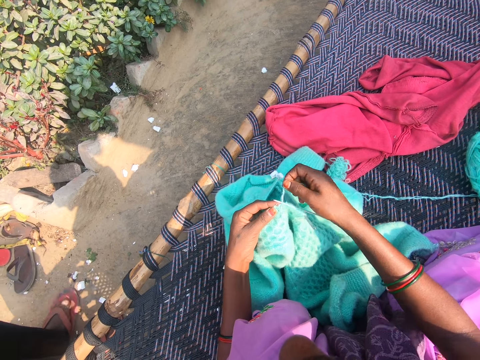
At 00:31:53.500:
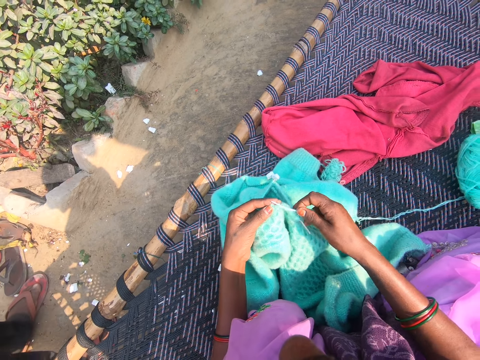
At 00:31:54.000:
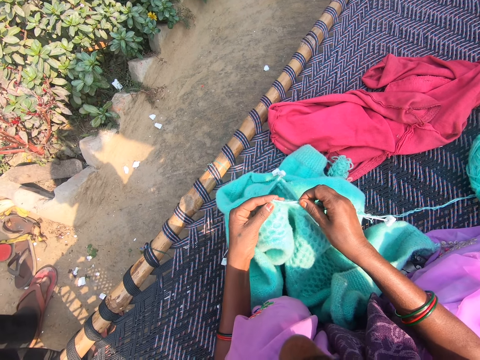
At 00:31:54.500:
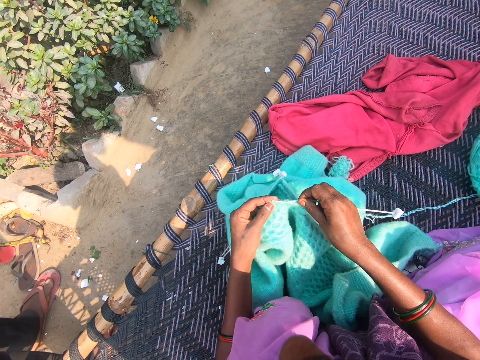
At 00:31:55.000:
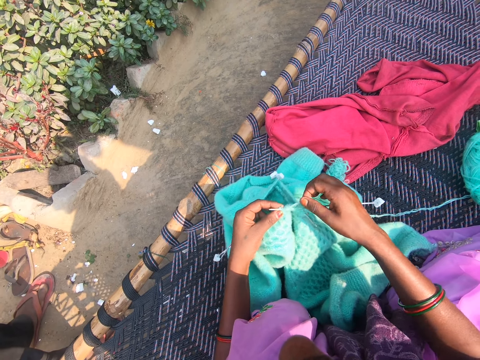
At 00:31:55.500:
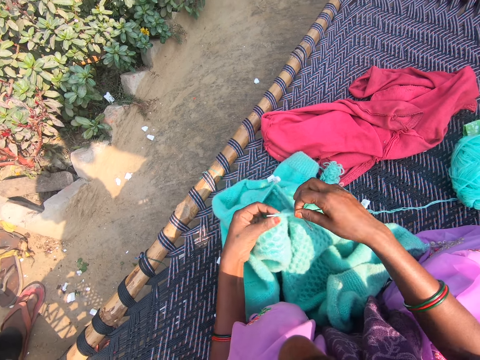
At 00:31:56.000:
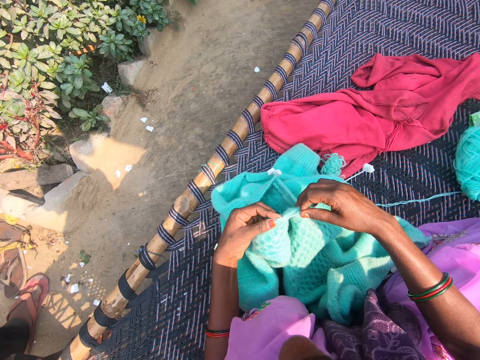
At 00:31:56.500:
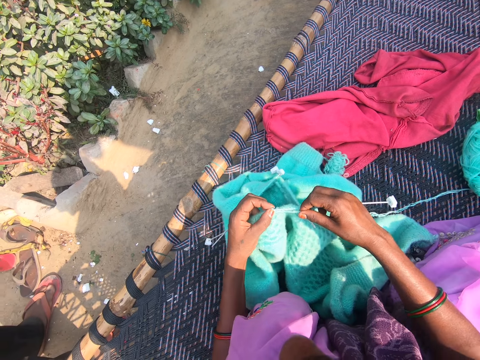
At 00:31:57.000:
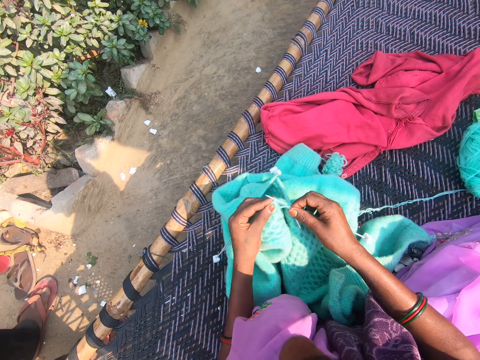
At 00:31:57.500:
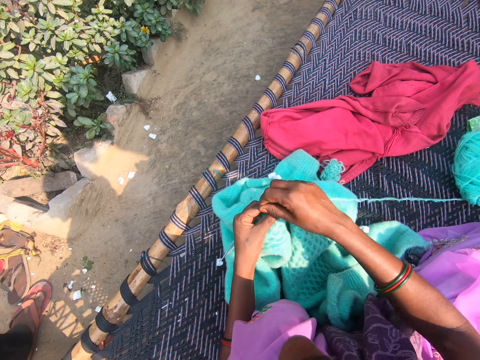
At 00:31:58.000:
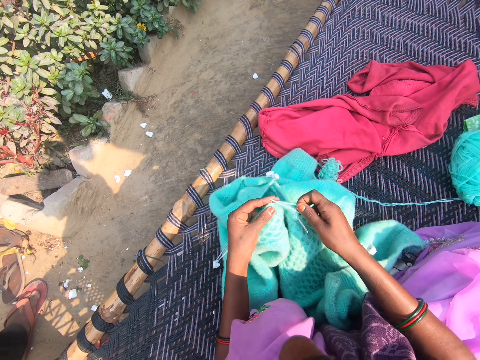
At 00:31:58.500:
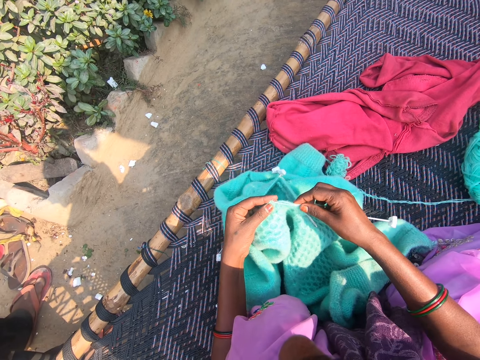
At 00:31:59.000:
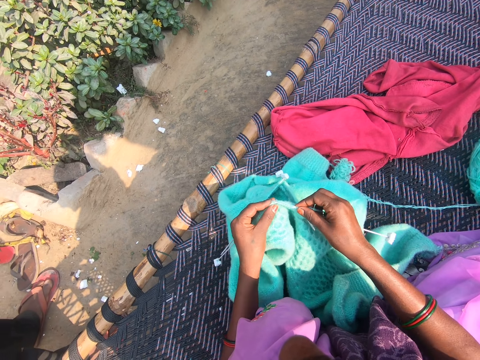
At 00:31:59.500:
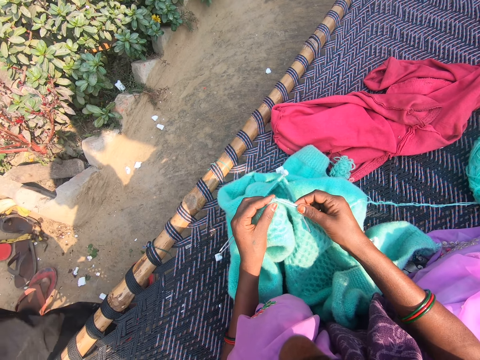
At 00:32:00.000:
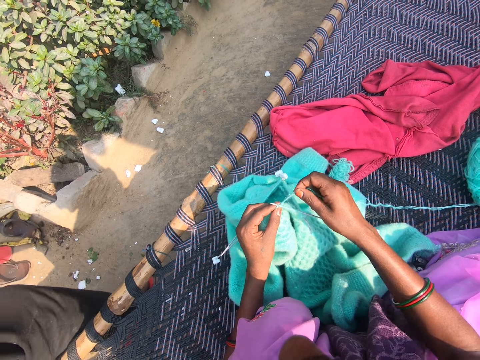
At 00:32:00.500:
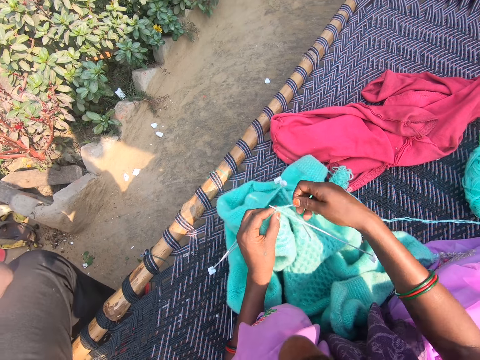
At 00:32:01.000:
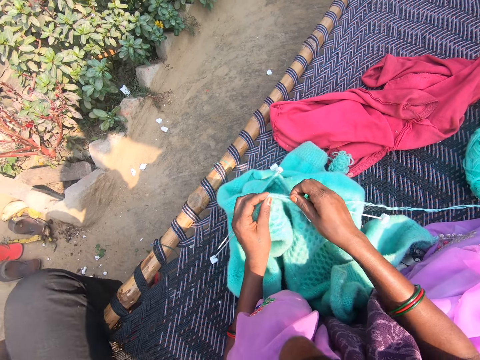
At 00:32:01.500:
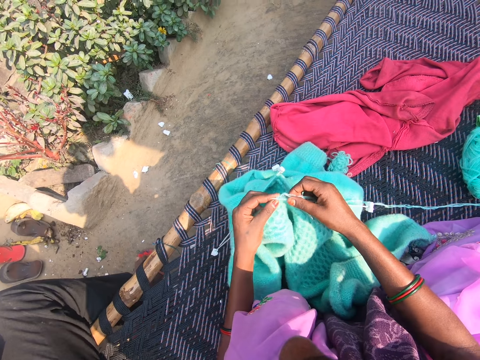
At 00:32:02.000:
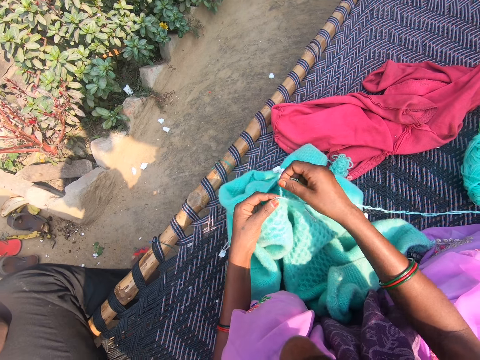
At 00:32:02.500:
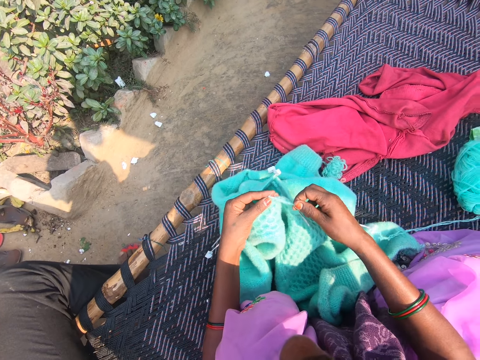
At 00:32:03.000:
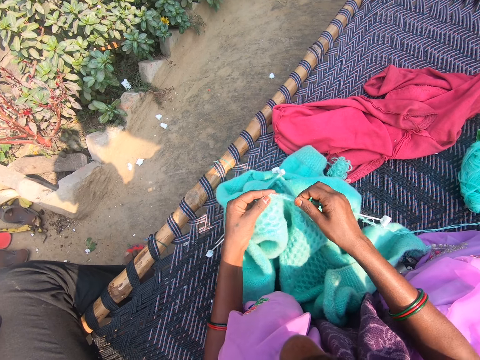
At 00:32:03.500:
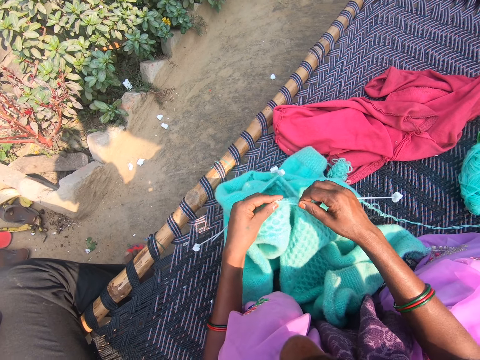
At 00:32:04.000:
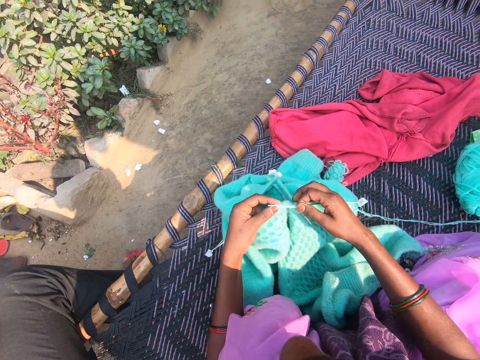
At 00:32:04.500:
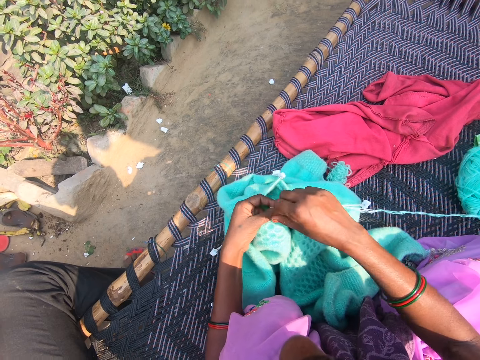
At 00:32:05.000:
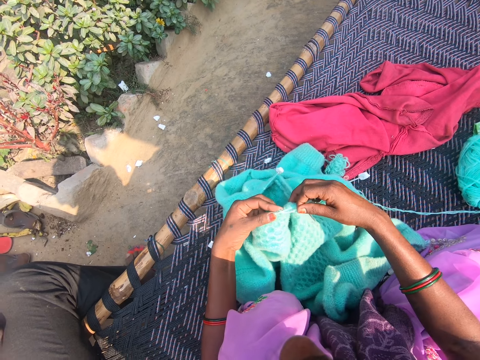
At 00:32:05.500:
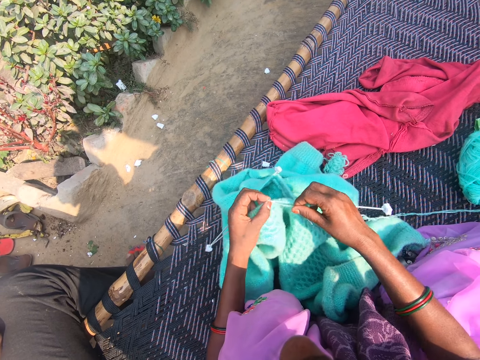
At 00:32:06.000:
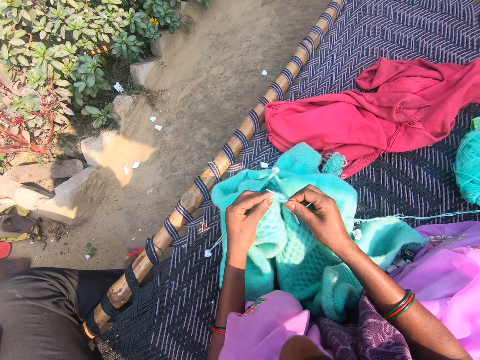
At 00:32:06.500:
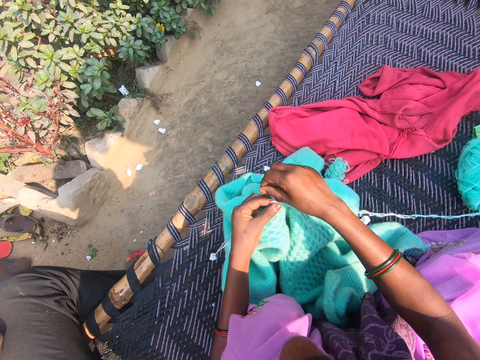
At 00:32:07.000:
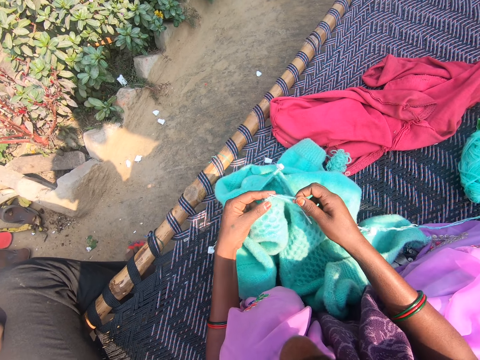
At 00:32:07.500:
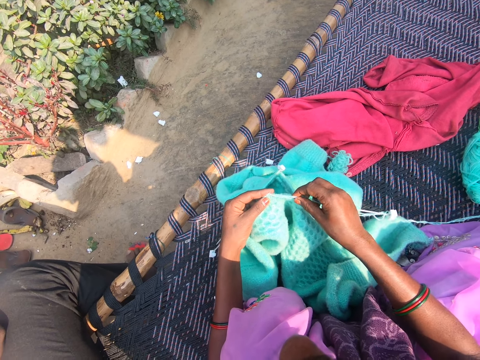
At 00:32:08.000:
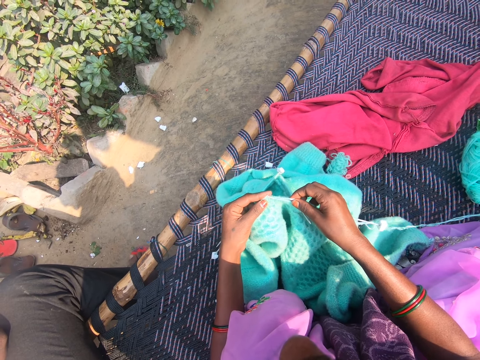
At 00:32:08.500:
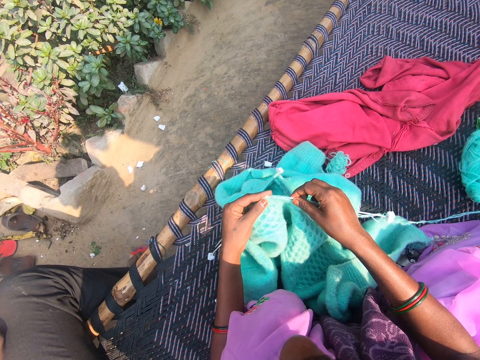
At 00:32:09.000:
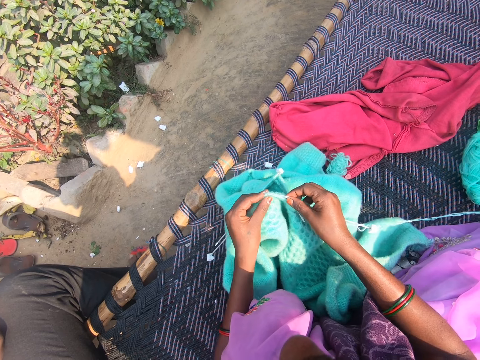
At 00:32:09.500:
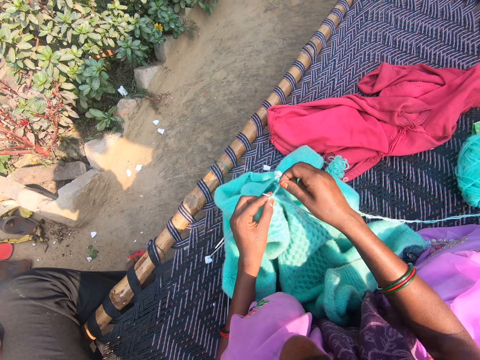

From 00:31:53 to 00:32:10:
The camera wearer rolls the thread on the crochet and sews the sweater. They roll the thread on the crochet and sew the sweater. They roll the thread on the crochet and sew the sweater. They roll the thread on the crochet and sew the sweater. They roll the thread on the crochet and sew the sweater. They roll the thread on the crochet and sew the sweater. They roll the thread on the crochet and sew the sweater.

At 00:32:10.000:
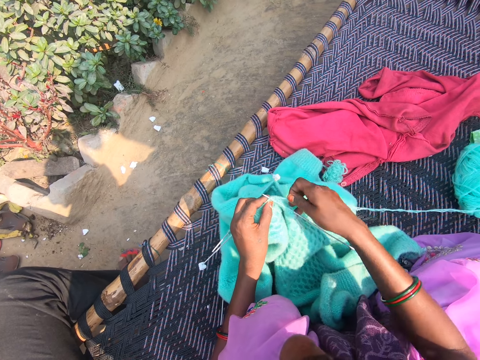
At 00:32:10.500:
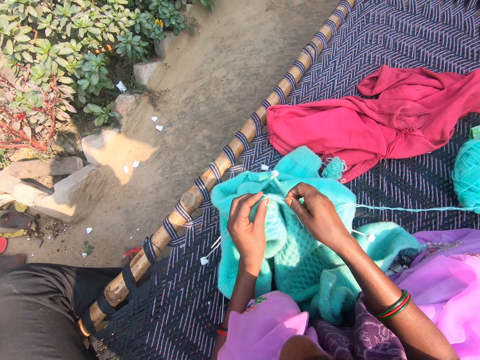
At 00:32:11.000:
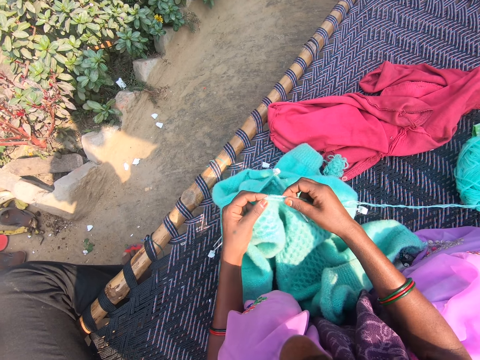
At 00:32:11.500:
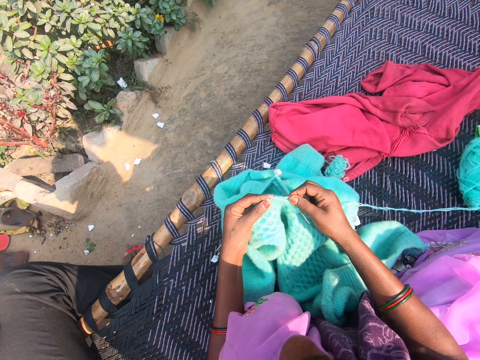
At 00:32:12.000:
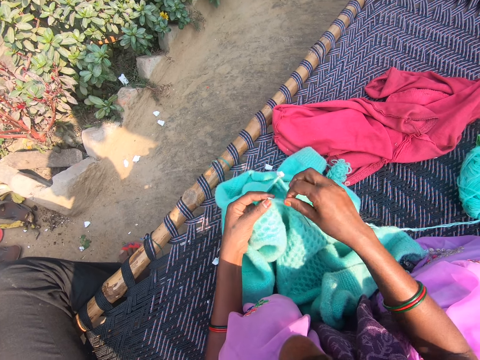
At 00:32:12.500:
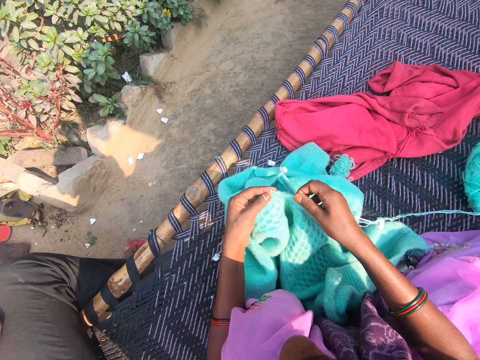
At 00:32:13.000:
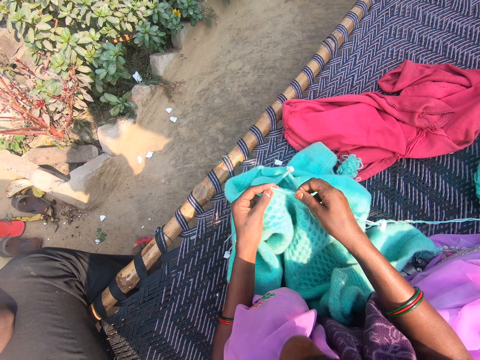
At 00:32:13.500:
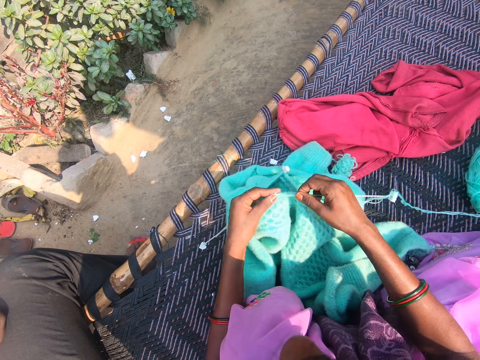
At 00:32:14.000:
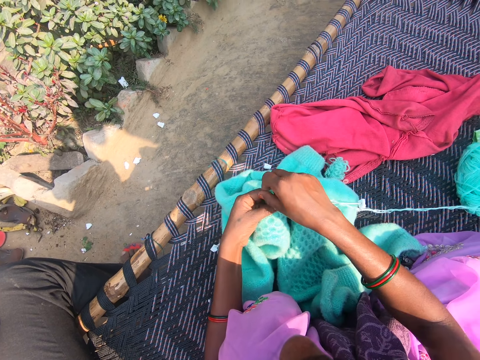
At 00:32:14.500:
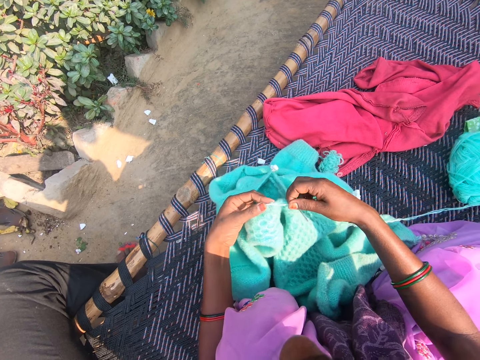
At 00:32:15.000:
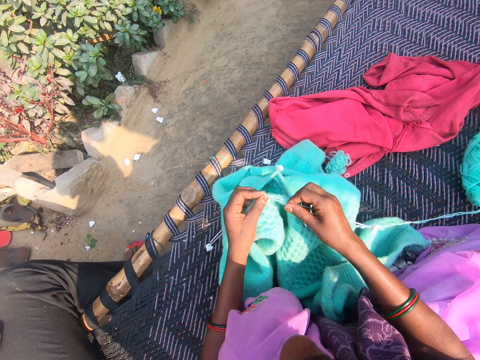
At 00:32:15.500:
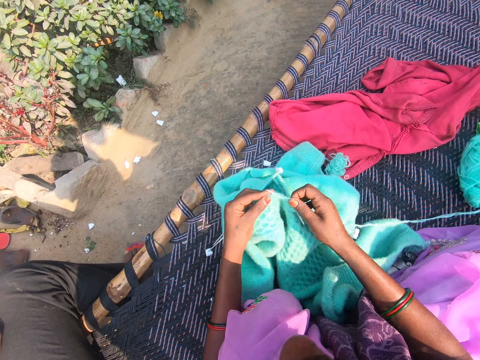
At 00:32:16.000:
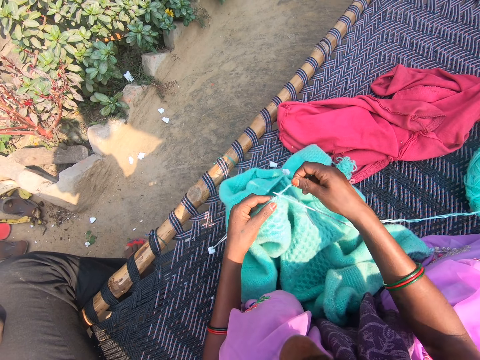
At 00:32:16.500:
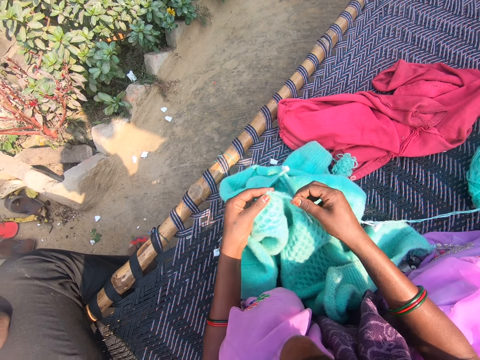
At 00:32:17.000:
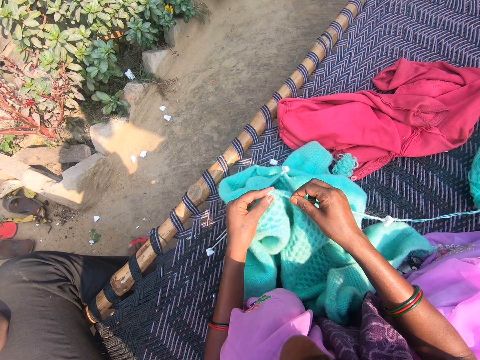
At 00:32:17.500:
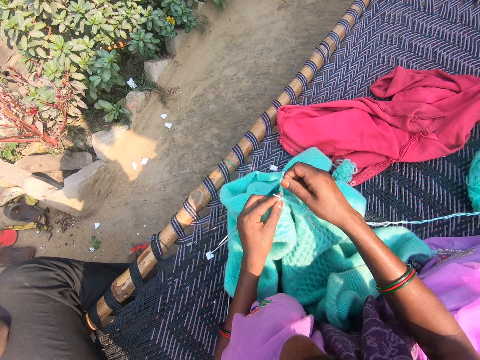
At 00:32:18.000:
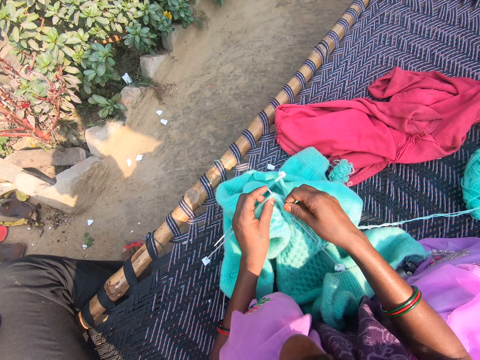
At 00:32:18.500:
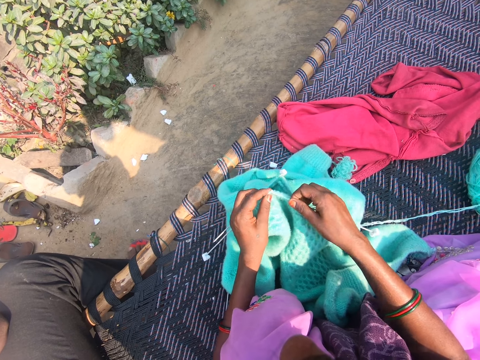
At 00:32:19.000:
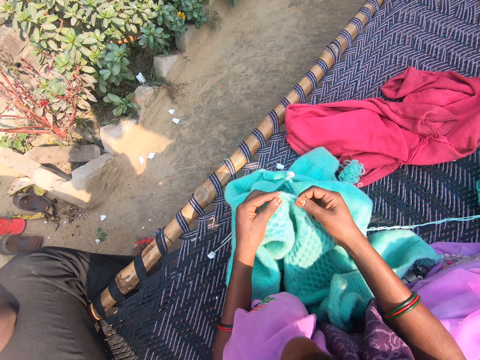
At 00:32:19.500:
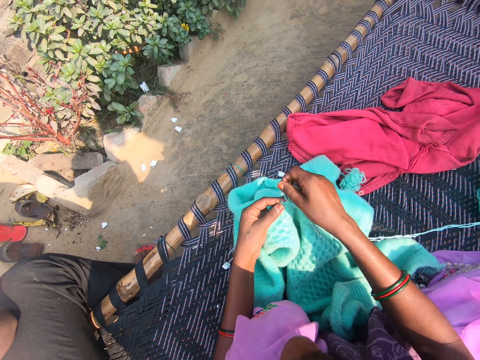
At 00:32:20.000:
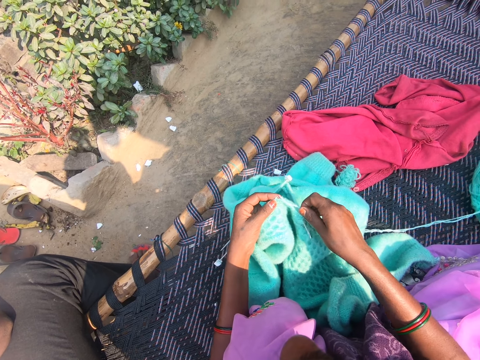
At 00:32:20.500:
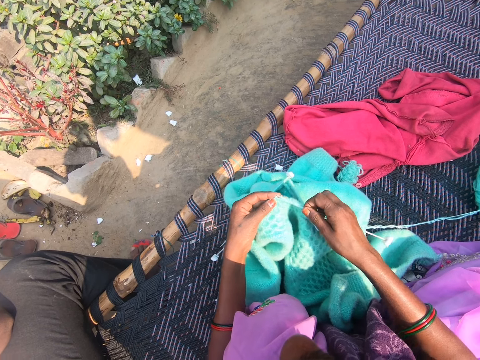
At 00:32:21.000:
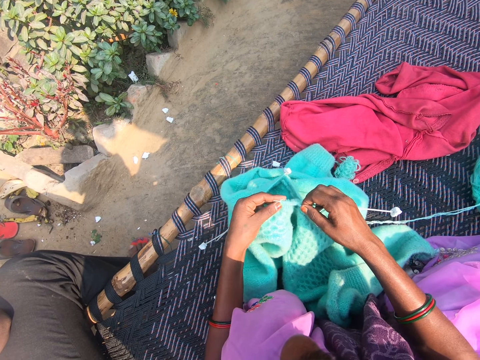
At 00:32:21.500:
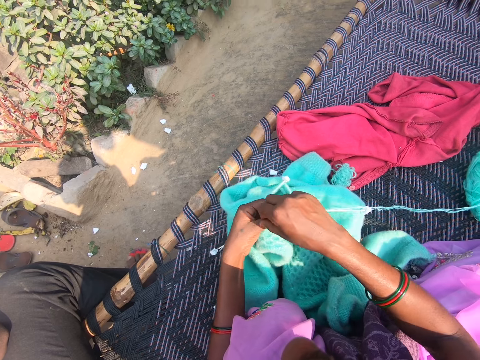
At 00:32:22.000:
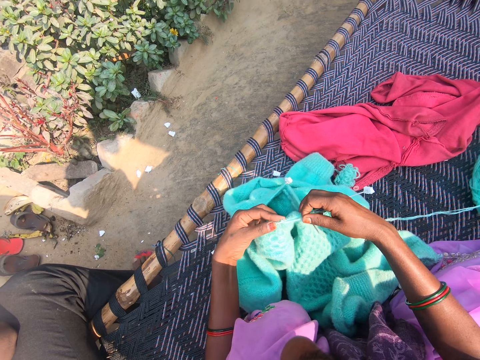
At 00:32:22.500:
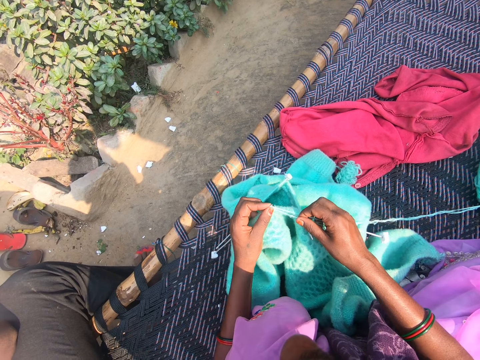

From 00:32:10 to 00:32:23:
The camera wearer rolls the thread on the crochet and sews the sweater. They roll the thread on the crochet and sew the sweater. They roll the thread on the crochet and sew the sweater. They roll the thread on the crochet and sew the sweater. They roll the thread on the crochet and sew the sweater. They talk to a child and roll the thread on the crochet. The child talks to the camera wearer. The camera wearer sews the sweater, talks to the child, rolls the thread on the crochet, and sews the sweater.
